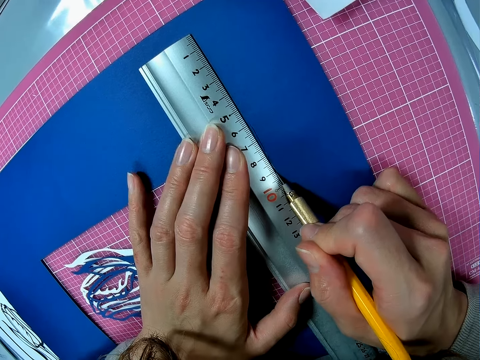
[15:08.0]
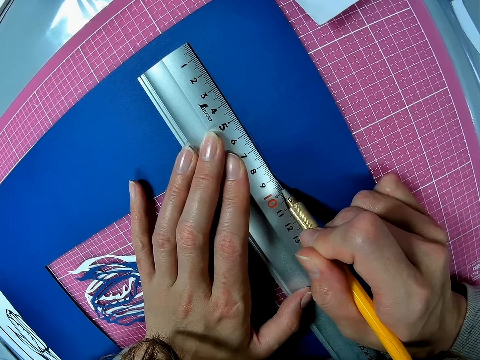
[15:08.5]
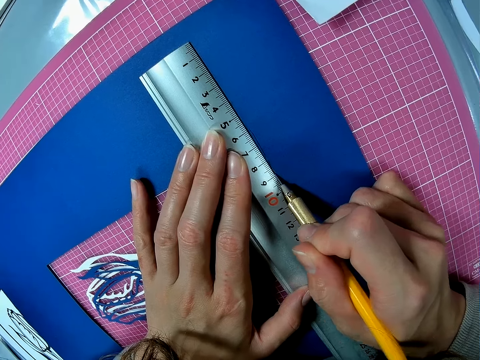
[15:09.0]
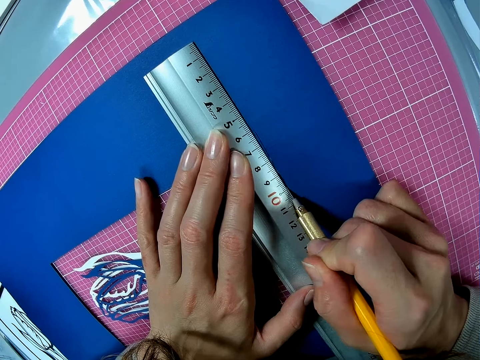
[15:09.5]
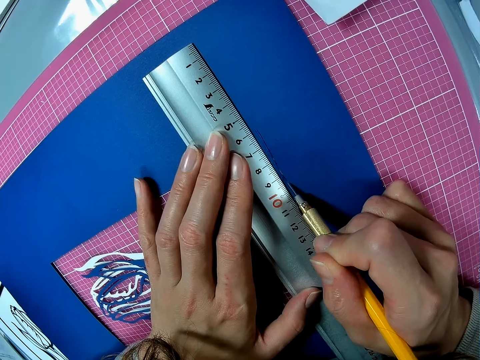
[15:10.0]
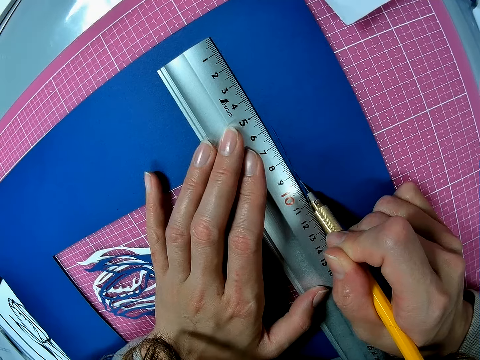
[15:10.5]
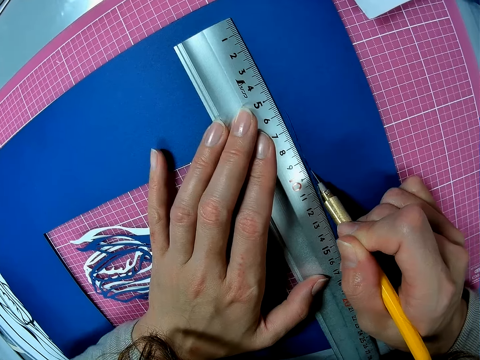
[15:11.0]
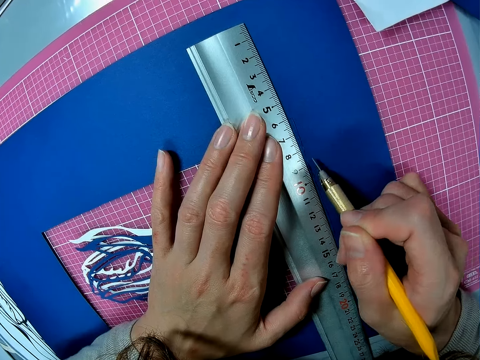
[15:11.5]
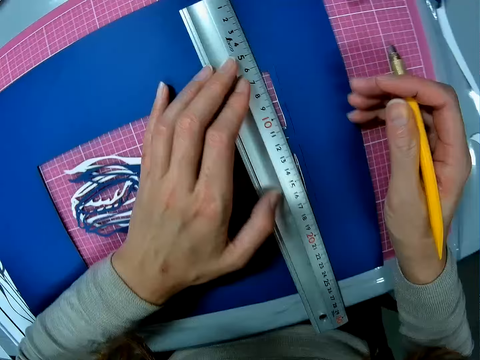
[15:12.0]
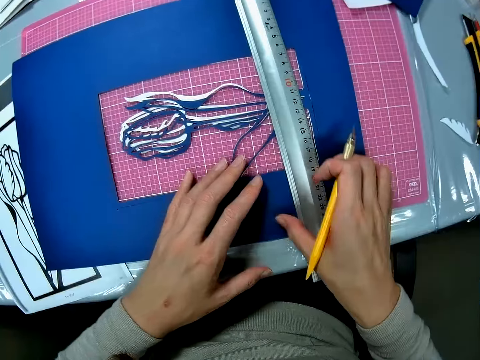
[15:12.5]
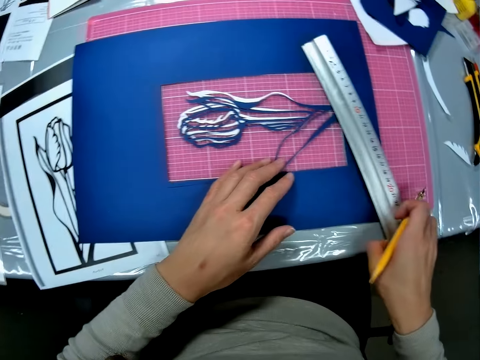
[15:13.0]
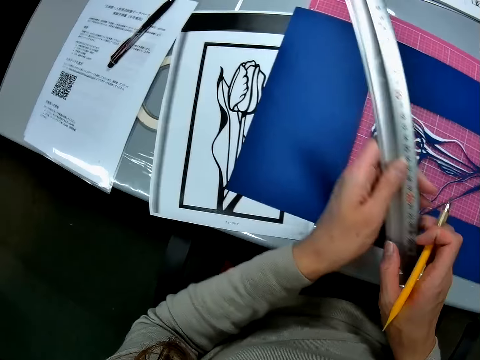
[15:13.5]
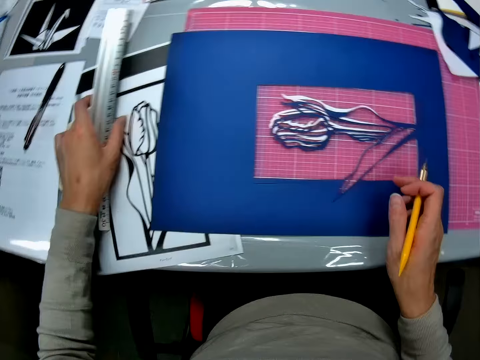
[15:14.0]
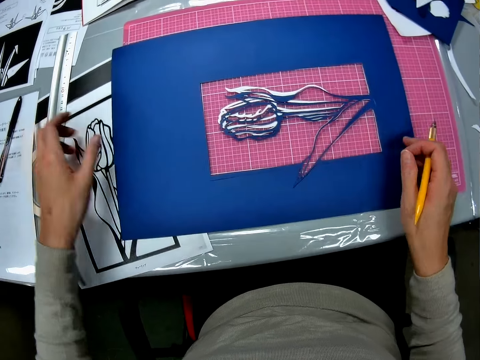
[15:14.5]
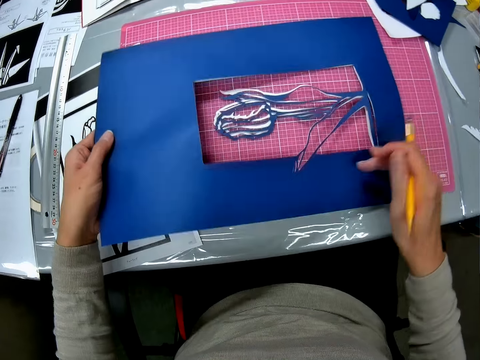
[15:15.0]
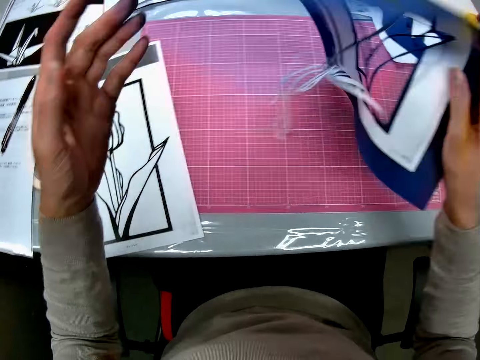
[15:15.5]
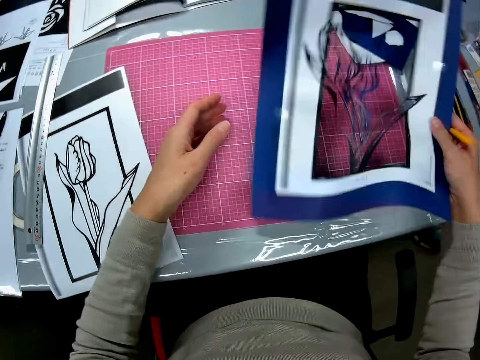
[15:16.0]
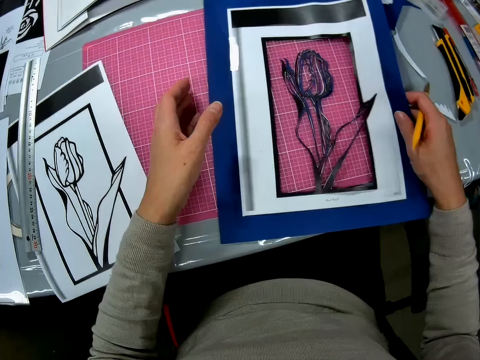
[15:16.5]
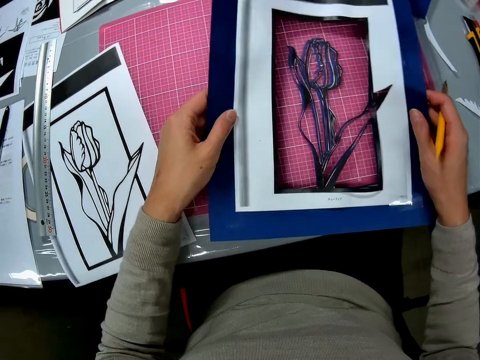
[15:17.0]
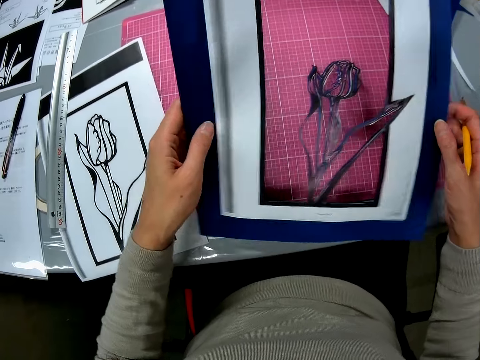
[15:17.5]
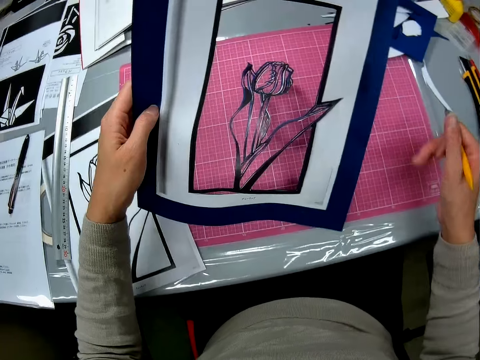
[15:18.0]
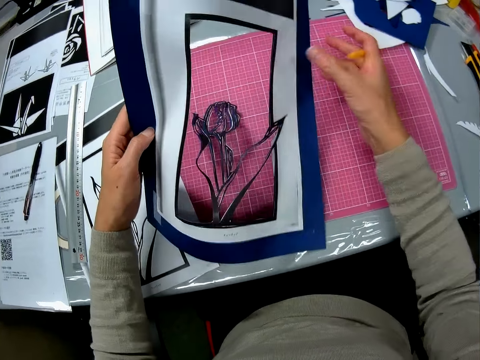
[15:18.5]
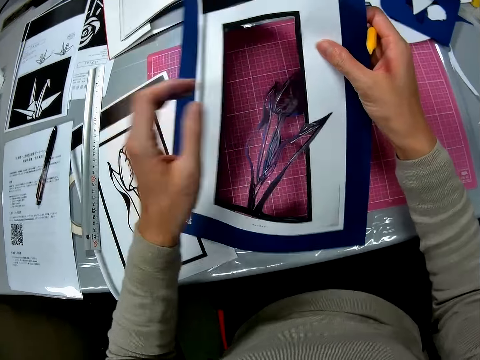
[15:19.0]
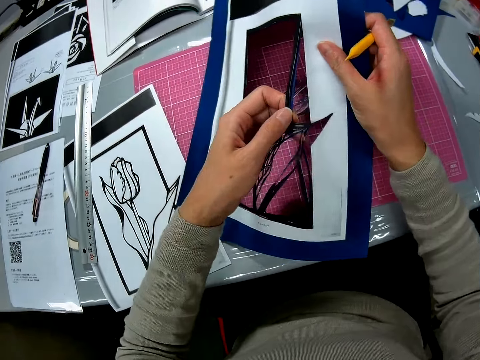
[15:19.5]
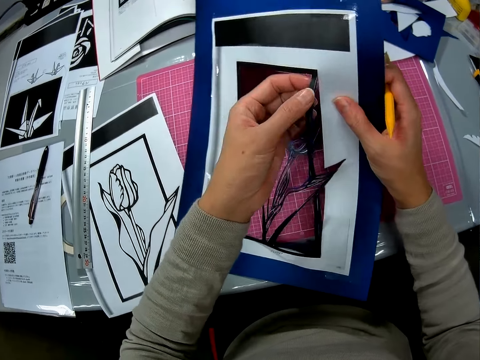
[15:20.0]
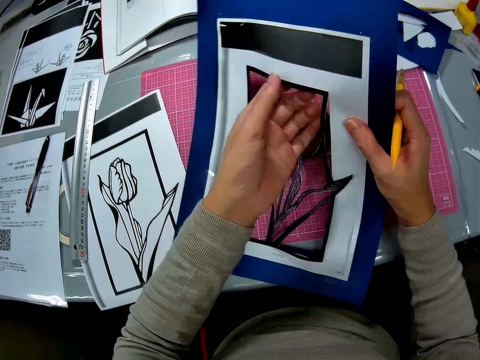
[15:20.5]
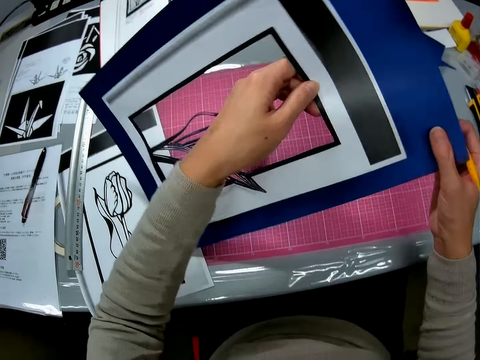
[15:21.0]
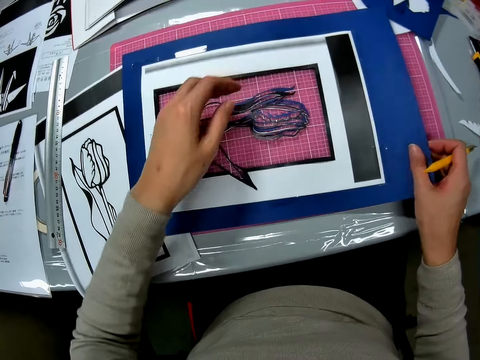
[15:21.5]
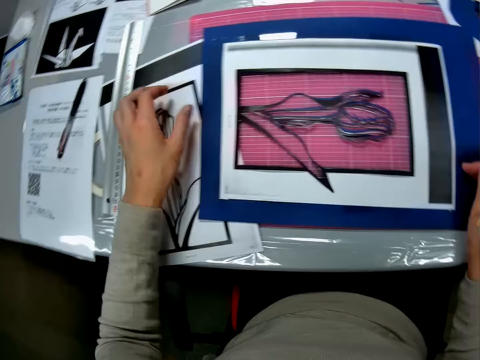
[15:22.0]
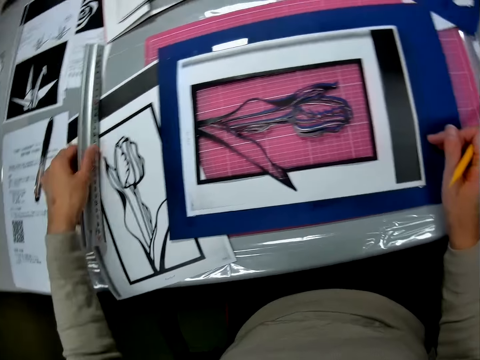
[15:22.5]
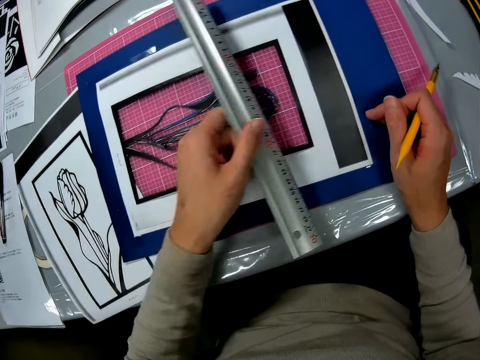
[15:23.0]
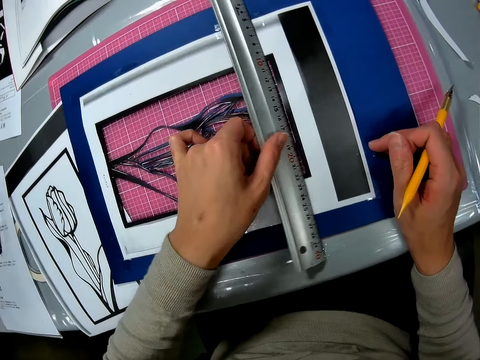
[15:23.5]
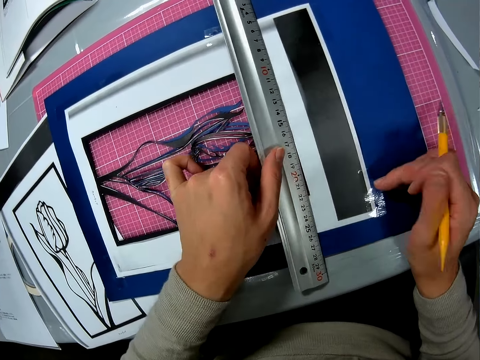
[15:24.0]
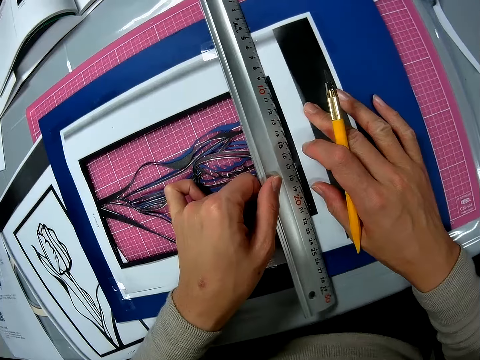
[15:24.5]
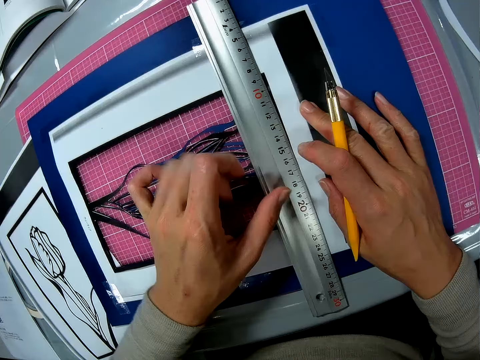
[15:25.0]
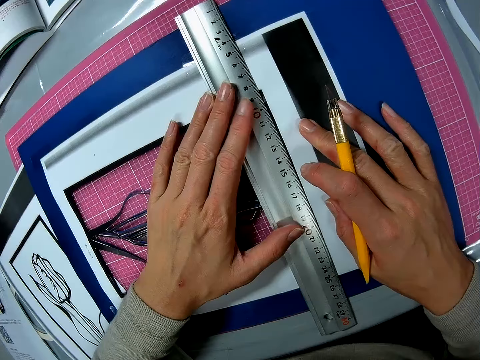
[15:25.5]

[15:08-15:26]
The camera wearer cuts a drawing paper with a craft knife. They adjust the paper. They pick up a measuring ruler from the drawing paper and put down the measuring ruler on a table. They flip the drawing paper on a cutting mat with a hand. They adjust the paper. They cut the drawing paper with a hand. They put down the drawing paper on the mat. They pick up the measuring ruler from the table. They place the ruler on the paper. They measure the drawing paper with the measuring ruler.

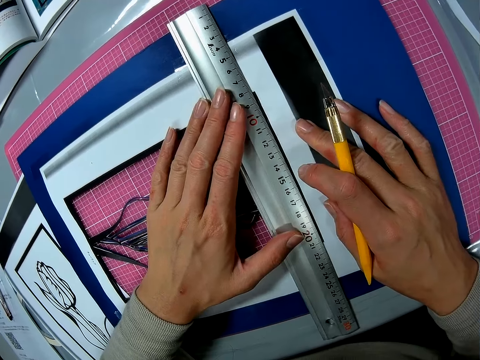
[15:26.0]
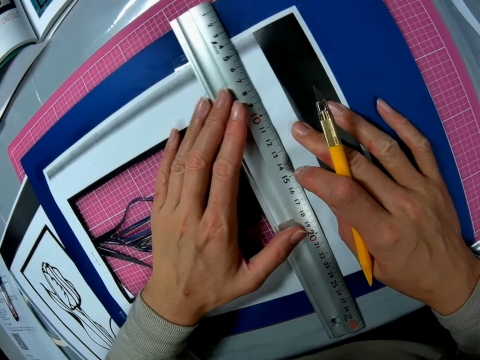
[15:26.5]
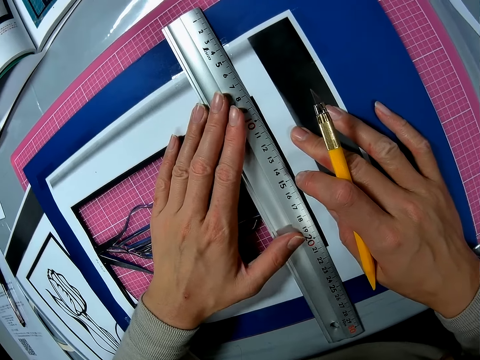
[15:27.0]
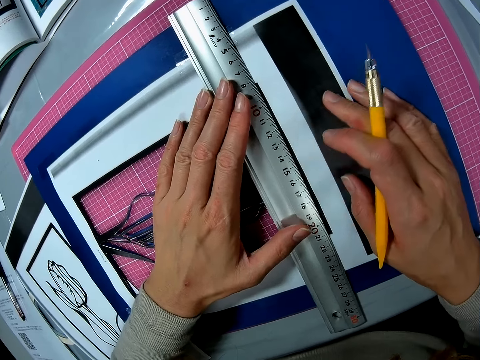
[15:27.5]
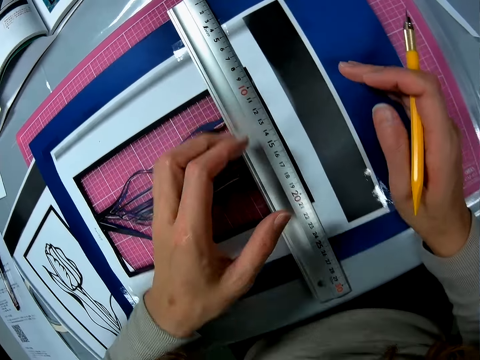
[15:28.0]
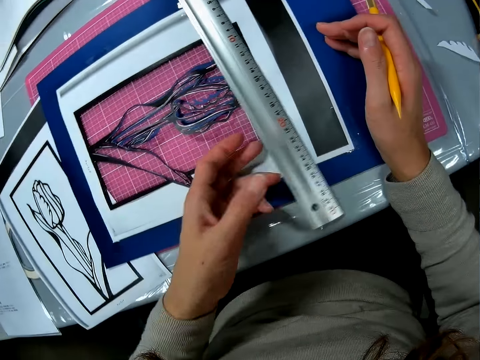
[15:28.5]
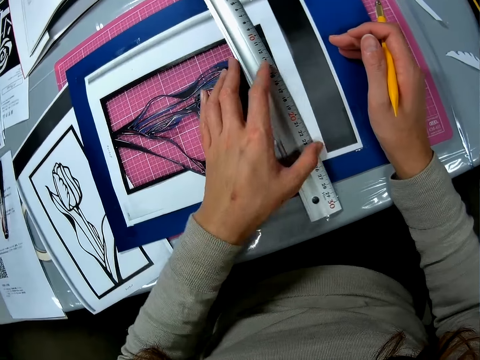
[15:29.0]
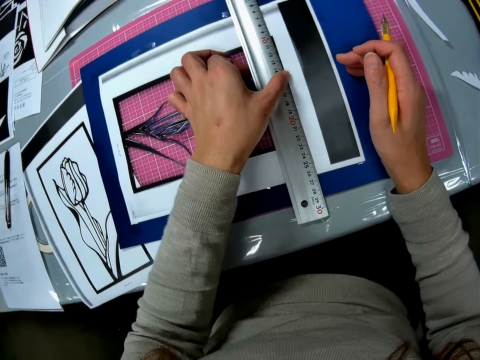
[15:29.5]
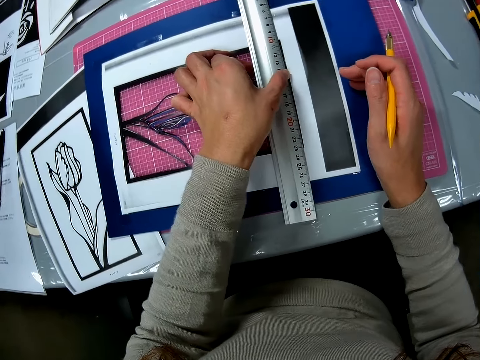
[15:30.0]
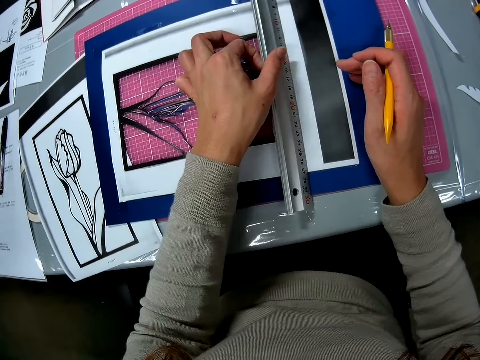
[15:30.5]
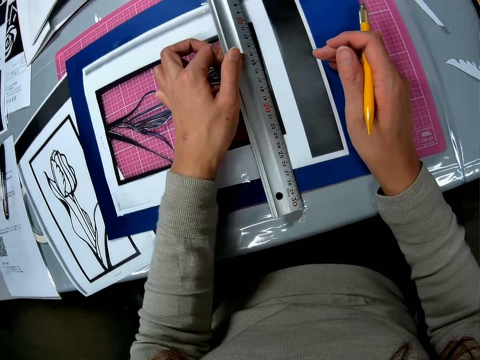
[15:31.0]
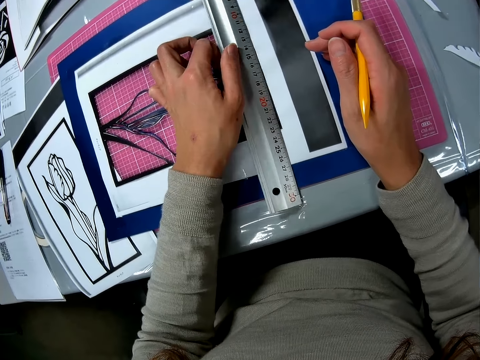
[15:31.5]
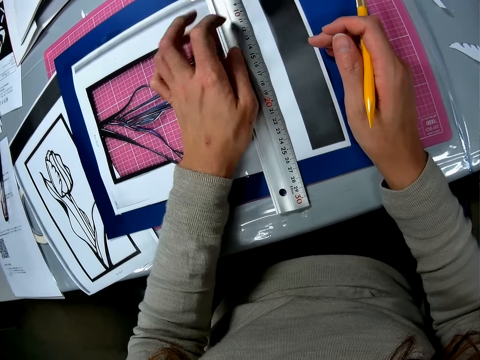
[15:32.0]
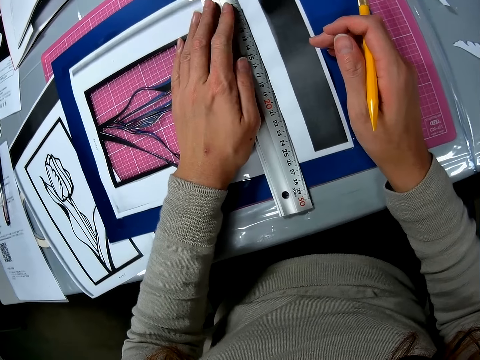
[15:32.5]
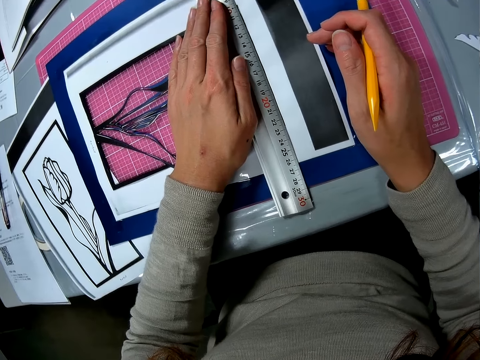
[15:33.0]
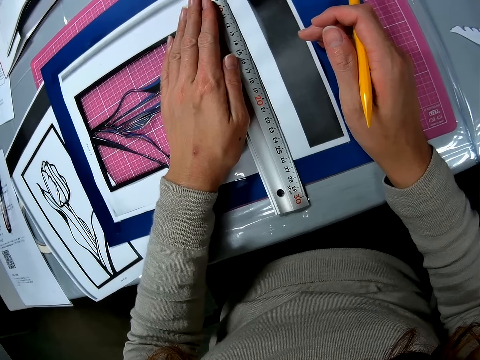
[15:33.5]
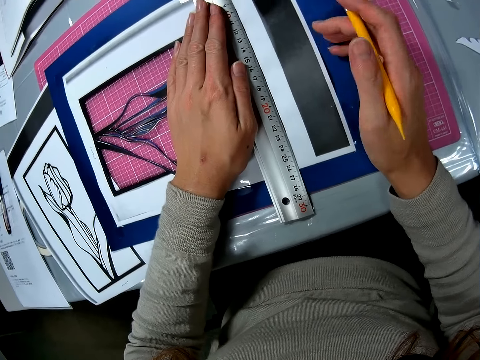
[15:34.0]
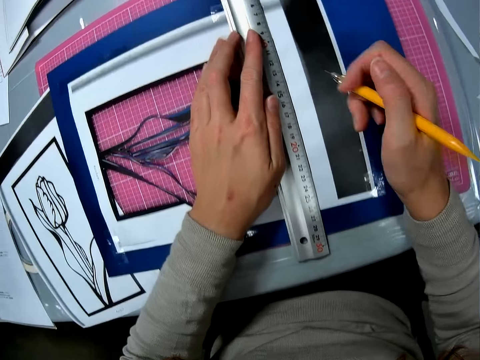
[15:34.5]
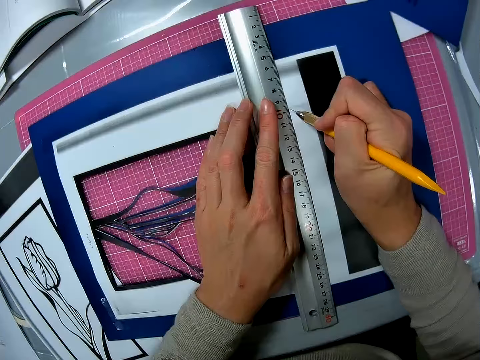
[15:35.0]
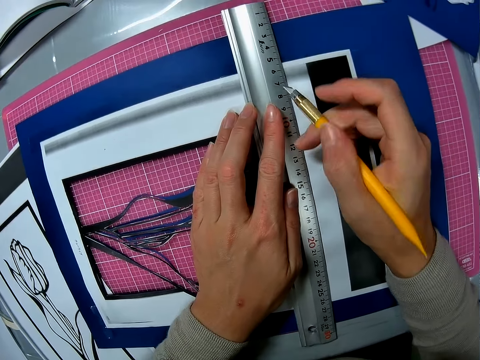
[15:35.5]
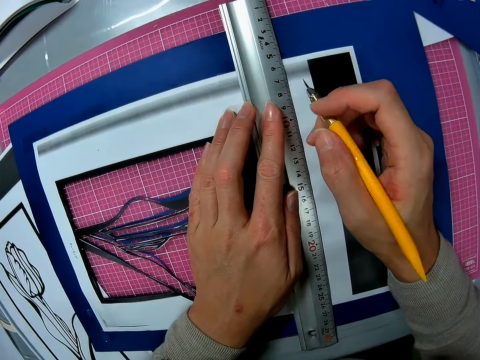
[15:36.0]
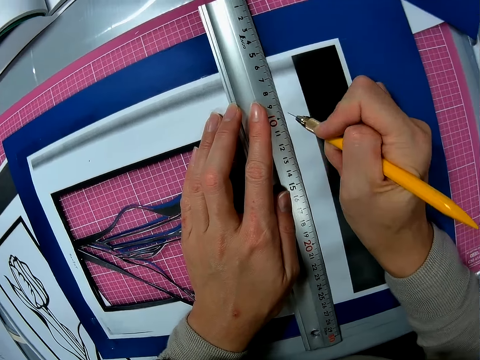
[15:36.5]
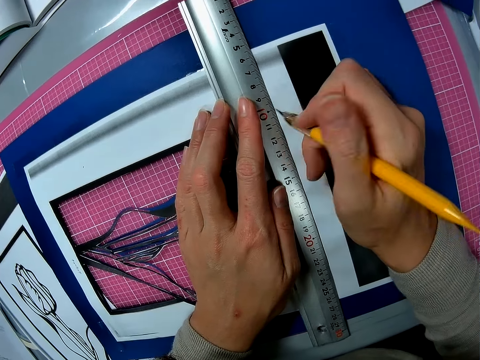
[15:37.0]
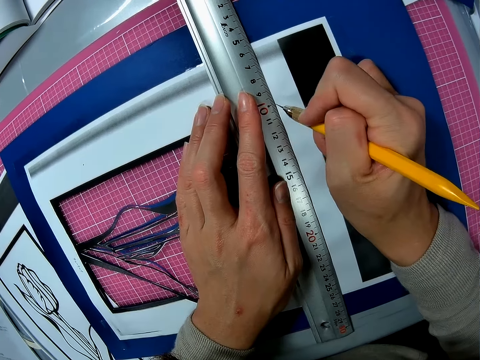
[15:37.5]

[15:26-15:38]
The camera wearer cuts a drawing paper with a craft knife.
